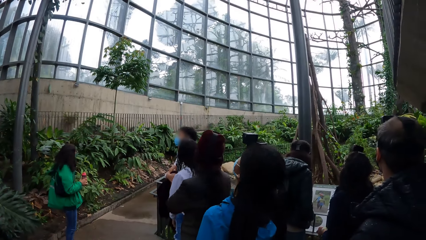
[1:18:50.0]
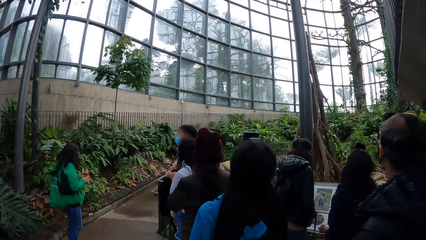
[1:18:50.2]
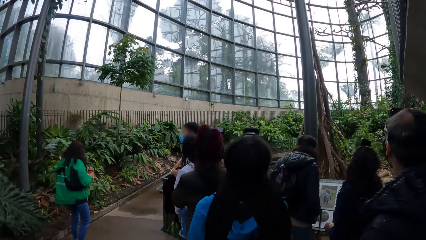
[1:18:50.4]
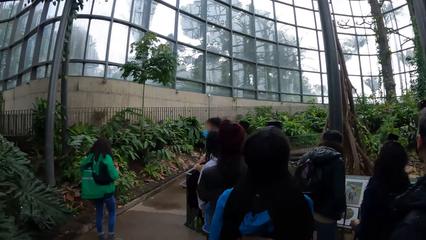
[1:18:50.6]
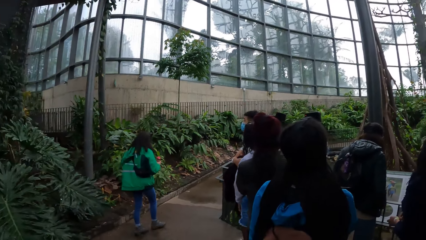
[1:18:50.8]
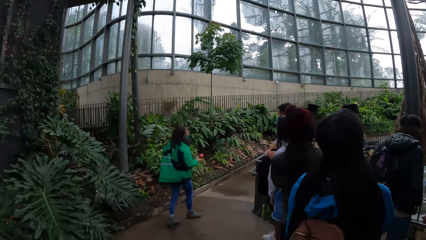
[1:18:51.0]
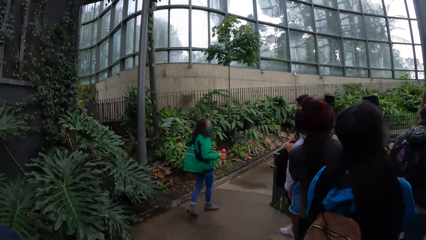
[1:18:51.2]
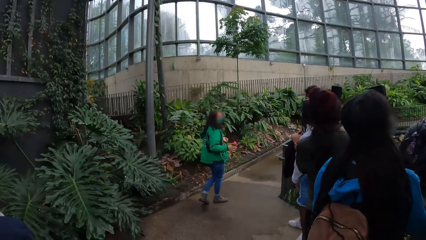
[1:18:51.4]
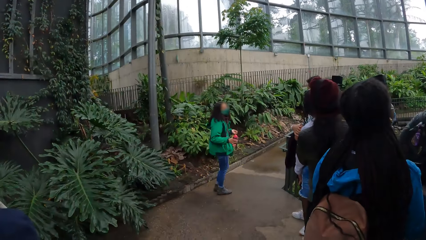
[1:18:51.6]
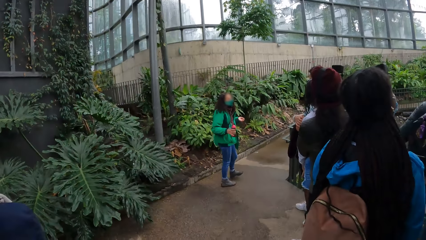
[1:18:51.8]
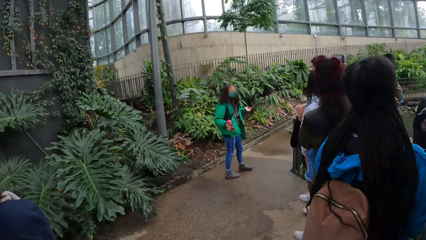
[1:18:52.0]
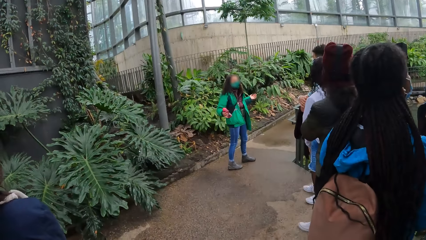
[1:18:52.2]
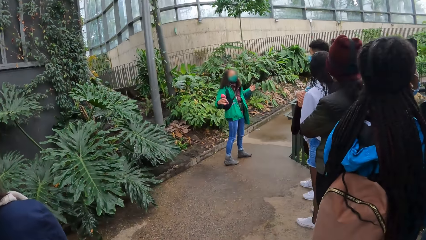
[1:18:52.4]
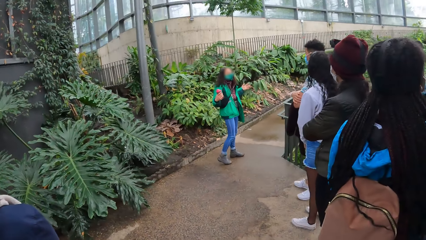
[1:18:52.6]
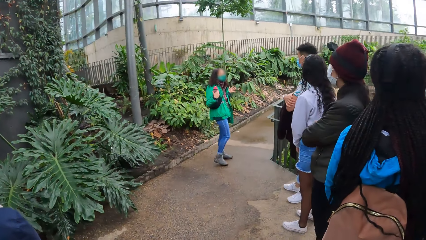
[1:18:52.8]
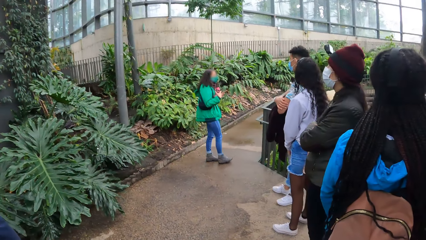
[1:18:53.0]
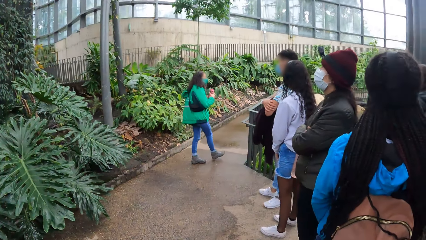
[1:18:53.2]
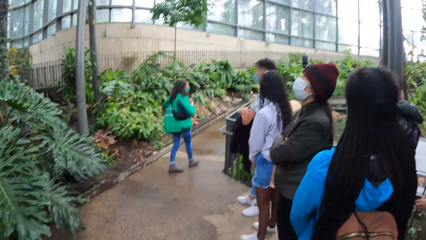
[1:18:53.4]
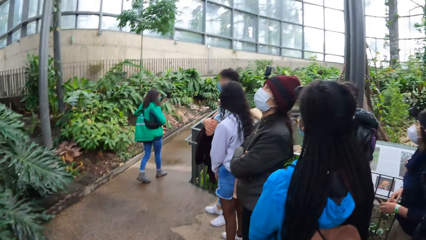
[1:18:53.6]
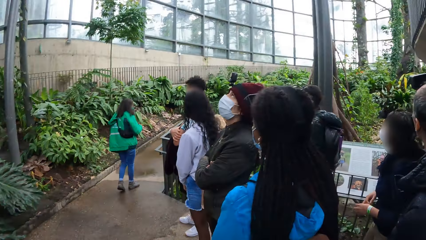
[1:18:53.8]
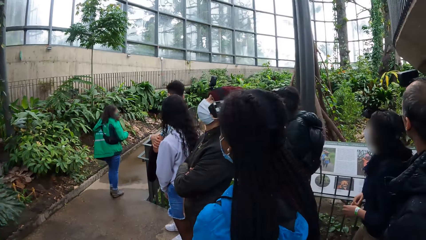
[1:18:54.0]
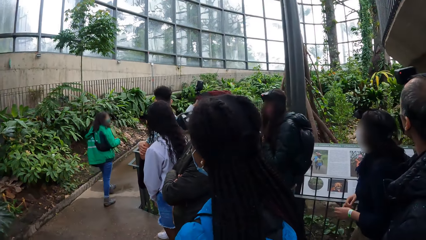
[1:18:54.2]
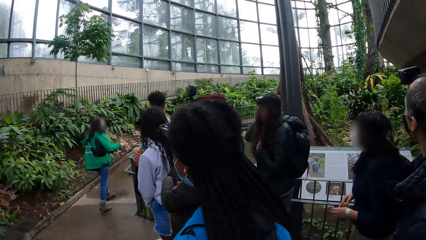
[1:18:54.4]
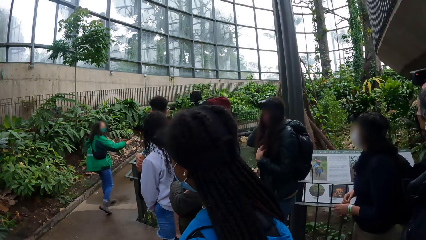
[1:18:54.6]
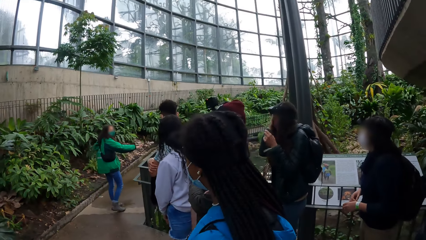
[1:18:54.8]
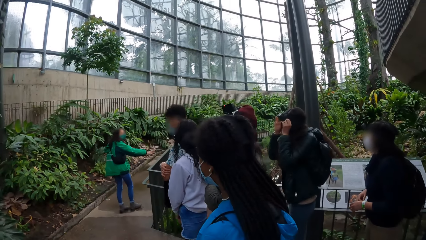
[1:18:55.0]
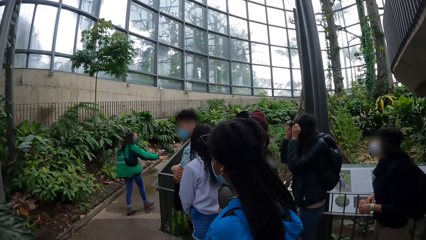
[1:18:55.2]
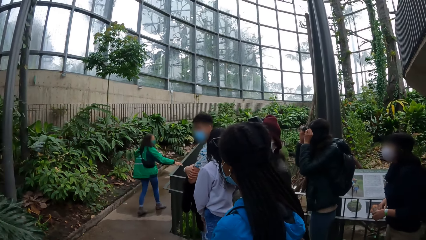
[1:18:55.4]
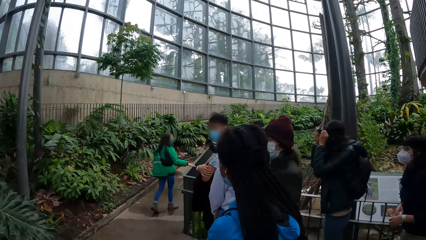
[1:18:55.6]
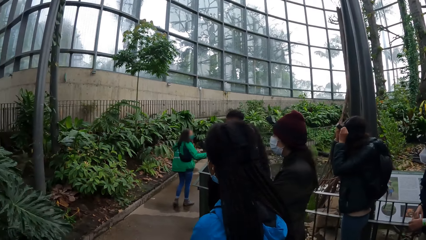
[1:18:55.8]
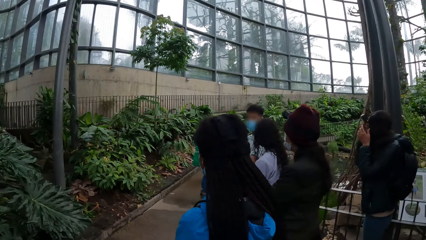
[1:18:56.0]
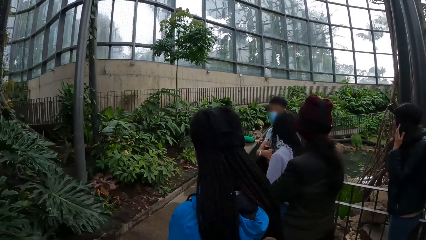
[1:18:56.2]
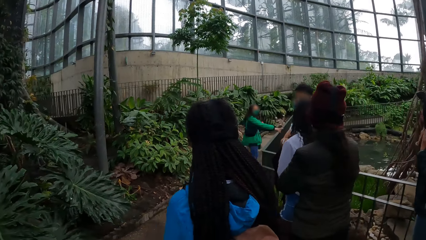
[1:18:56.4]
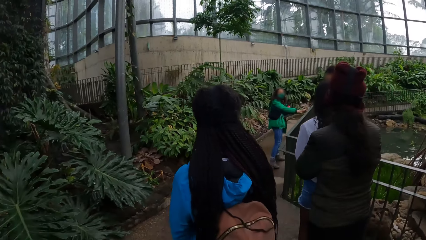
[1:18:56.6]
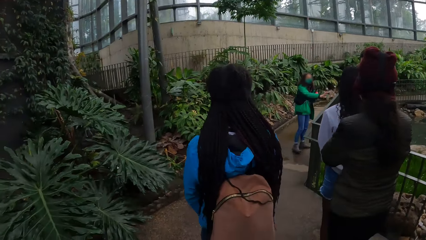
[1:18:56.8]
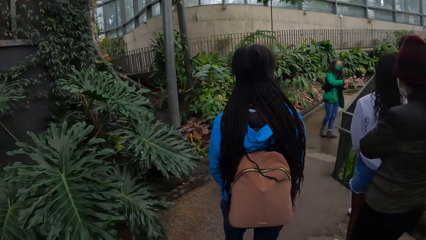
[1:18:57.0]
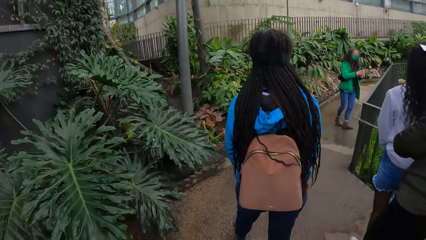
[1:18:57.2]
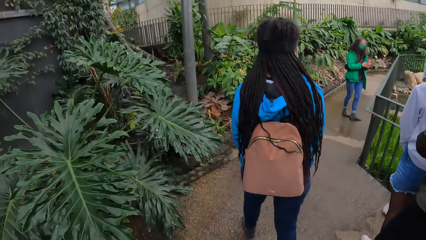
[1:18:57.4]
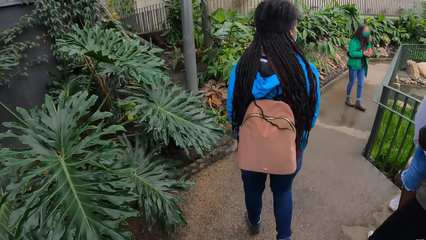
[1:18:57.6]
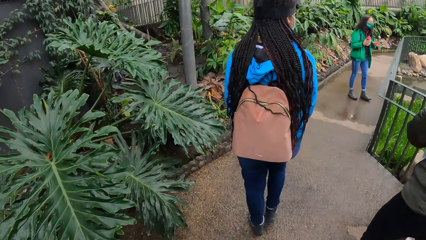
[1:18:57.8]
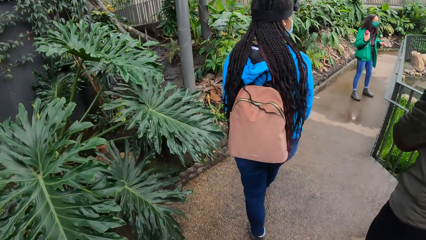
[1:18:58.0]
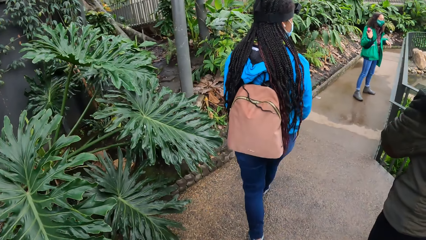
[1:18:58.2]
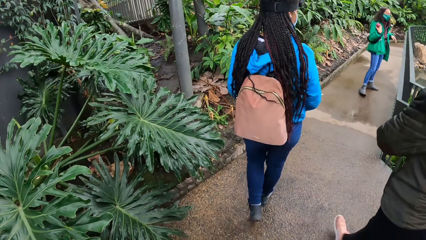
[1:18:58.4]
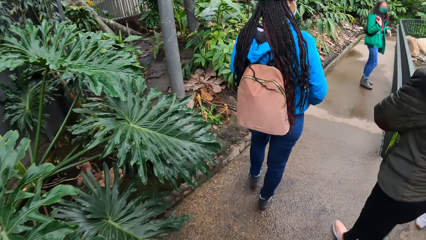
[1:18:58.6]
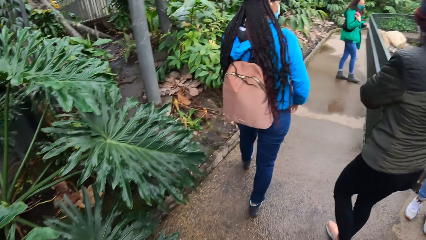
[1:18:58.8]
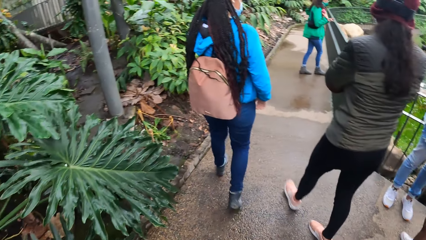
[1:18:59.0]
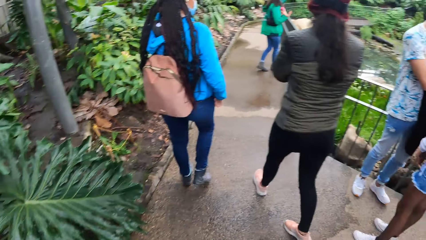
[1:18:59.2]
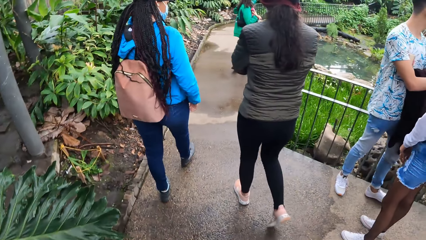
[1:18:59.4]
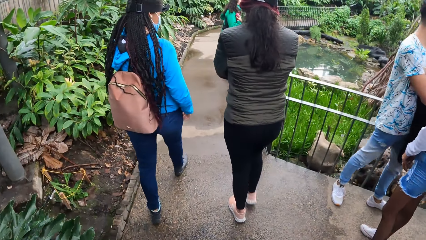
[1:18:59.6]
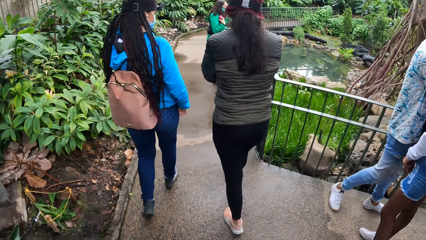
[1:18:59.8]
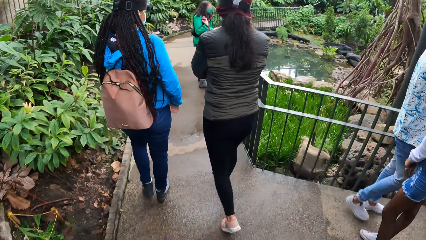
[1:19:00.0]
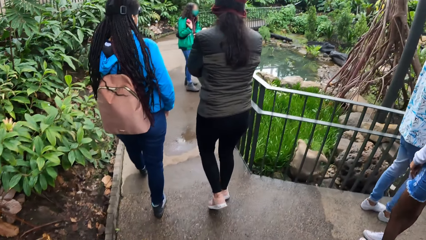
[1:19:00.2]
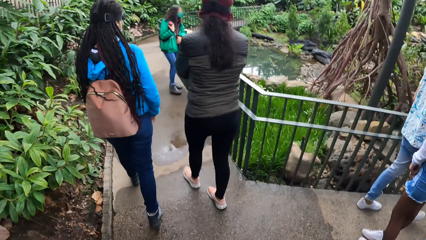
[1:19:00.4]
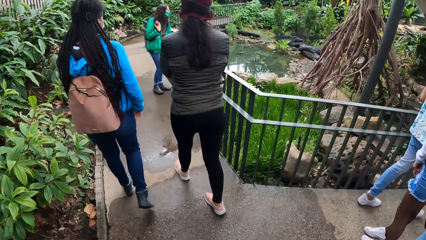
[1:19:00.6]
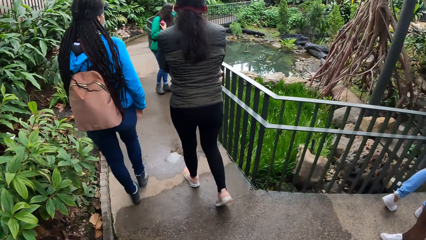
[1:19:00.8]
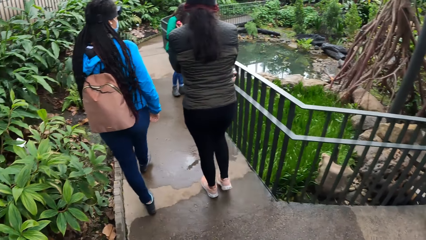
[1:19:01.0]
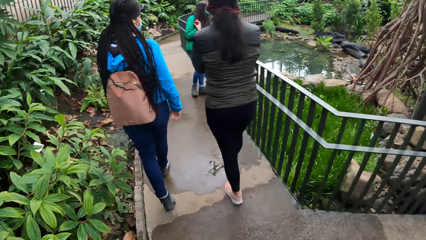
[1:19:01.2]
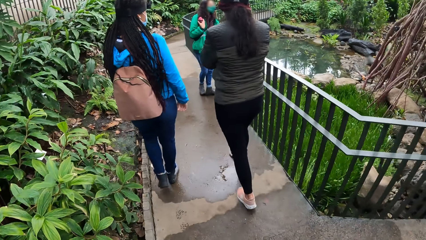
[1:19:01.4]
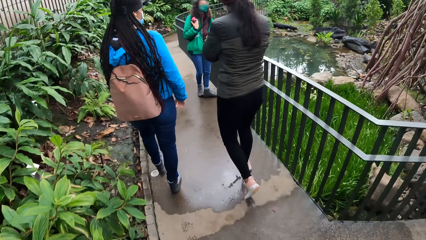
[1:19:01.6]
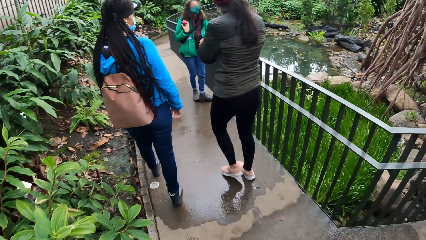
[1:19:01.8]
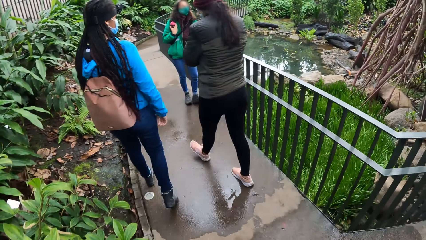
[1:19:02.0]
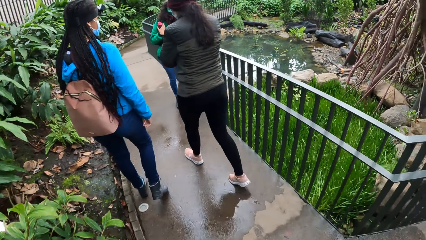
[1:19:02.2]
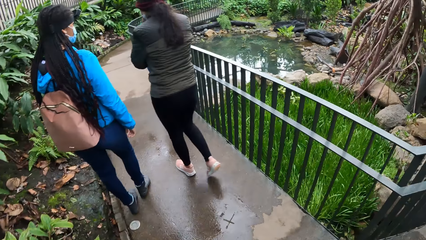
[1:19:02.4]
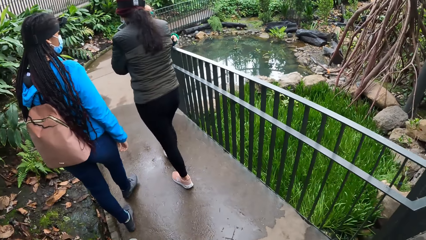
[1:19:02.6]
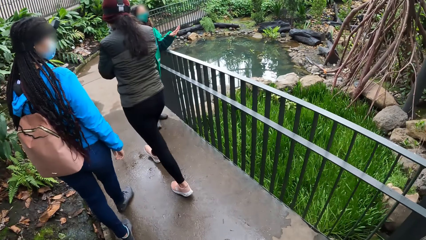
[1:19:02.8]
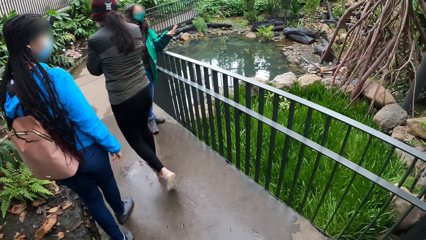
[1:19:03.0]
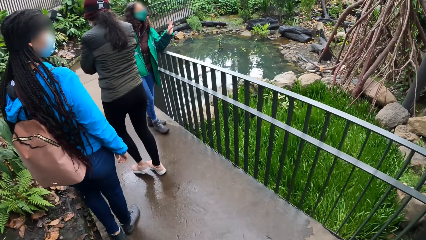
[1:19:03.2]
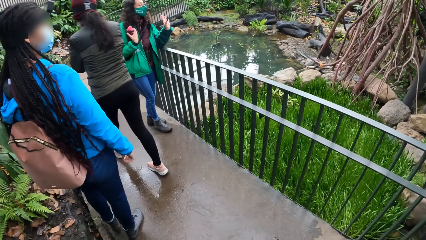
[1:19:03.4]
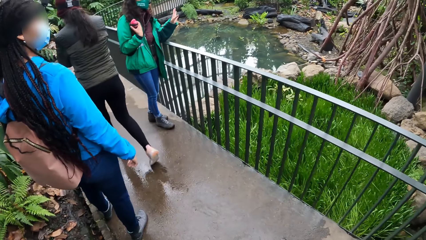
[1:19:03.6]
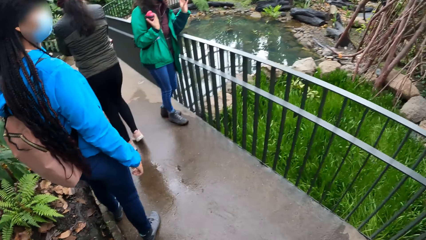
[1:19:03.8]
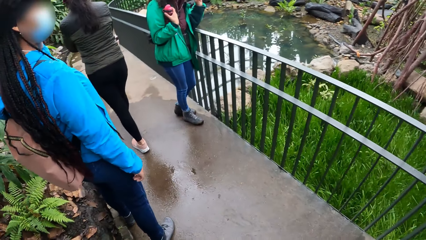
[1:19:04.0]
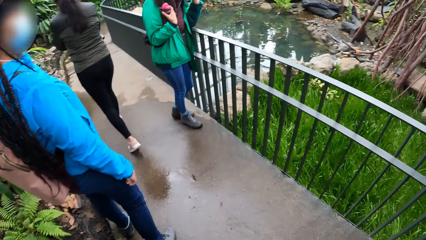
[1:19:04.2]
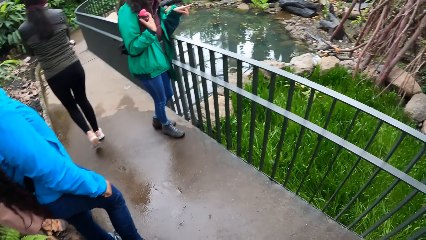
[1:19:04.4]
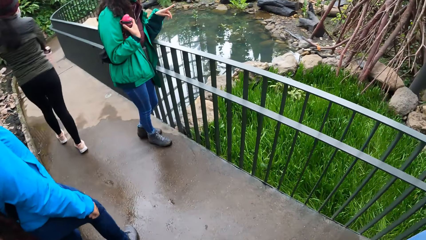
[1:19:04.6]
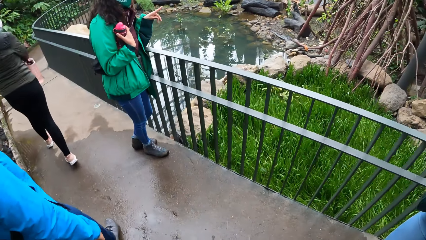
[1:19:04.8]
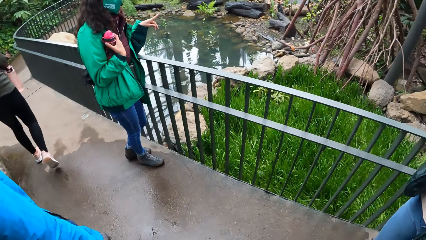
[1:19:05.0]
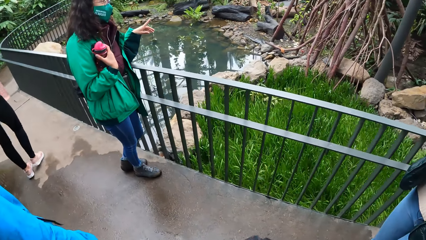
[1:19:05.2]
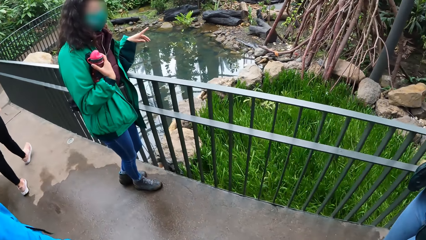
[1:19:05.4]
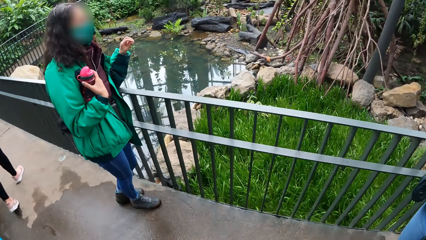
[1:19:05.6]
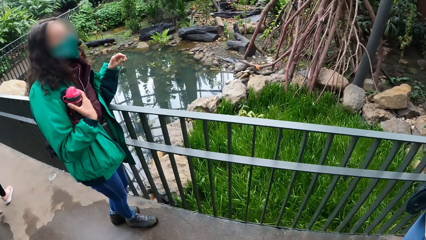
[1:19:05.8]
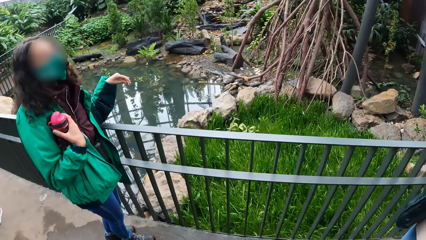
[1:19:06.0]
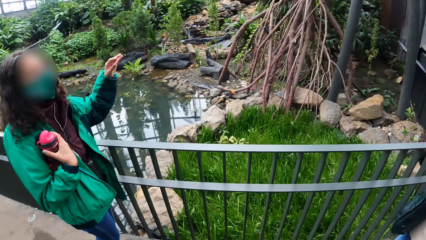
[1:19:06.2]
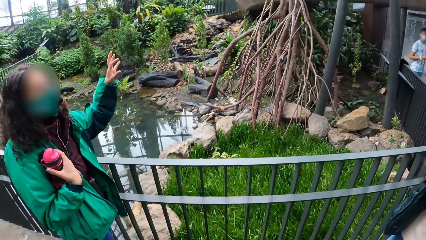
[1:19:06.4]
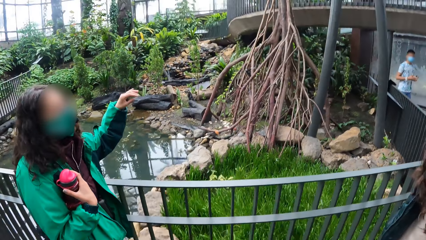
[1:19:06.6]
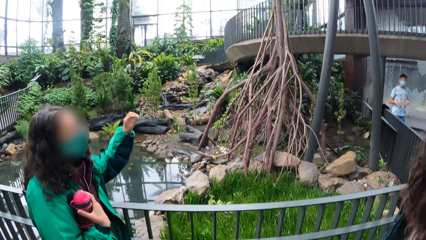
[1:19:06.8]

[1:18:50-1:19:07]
A woman converses with the team. Another woman walks in the garden. The camera wearer looks around the compound. The other woman touches an iron railing with her right hand. A third woman walks in the garden. The camera wearer walks around the compound with the team. A fourth woman walks in the garden. The first woman converses with the team.
